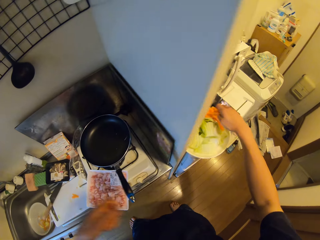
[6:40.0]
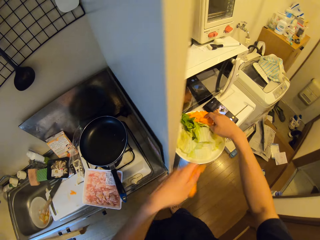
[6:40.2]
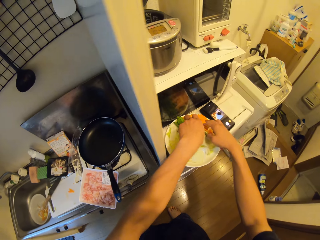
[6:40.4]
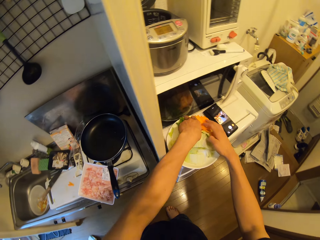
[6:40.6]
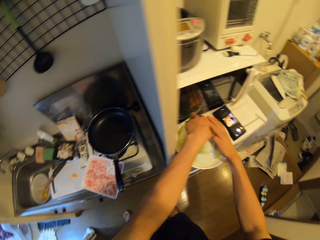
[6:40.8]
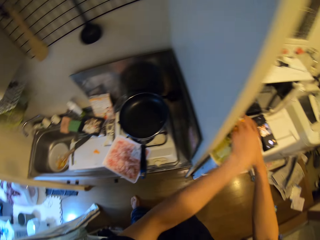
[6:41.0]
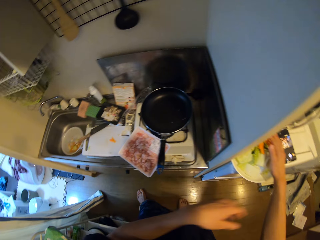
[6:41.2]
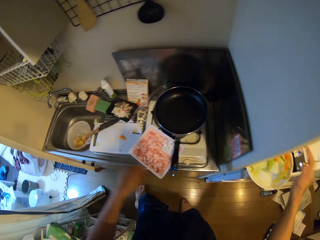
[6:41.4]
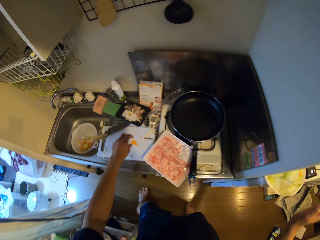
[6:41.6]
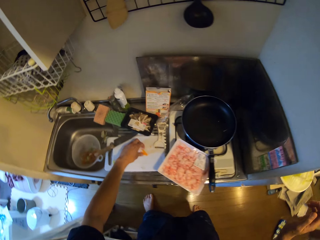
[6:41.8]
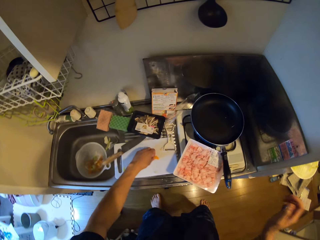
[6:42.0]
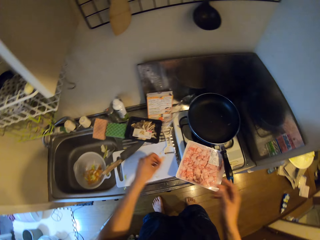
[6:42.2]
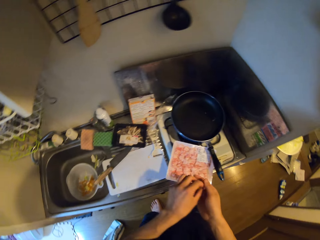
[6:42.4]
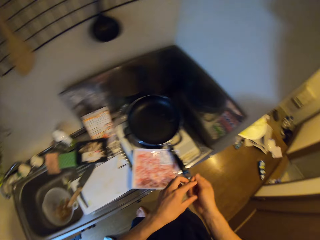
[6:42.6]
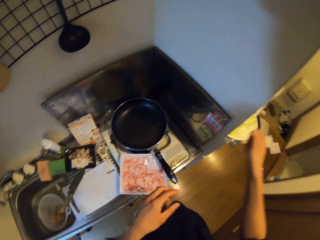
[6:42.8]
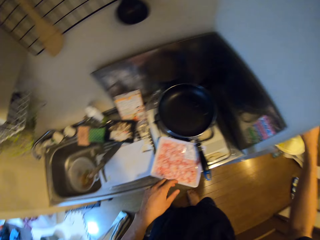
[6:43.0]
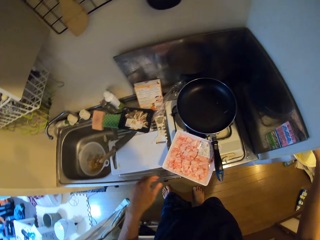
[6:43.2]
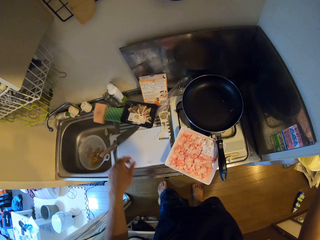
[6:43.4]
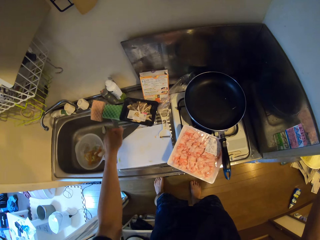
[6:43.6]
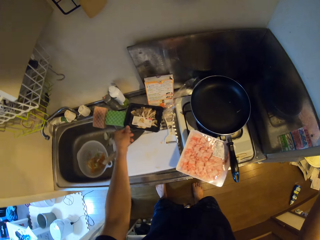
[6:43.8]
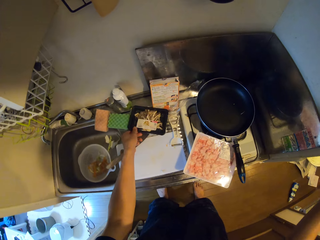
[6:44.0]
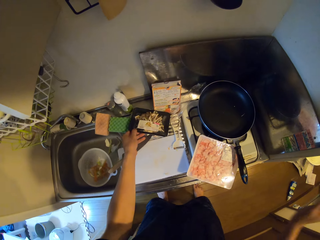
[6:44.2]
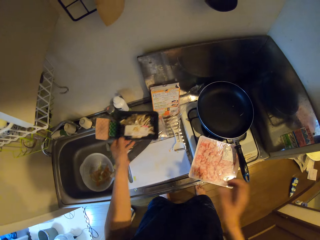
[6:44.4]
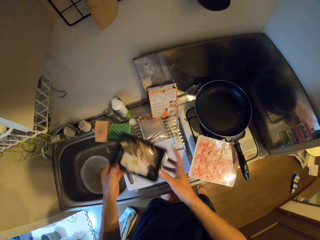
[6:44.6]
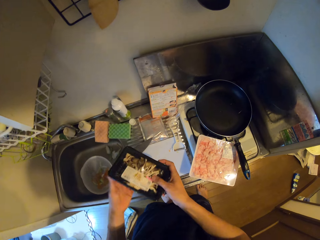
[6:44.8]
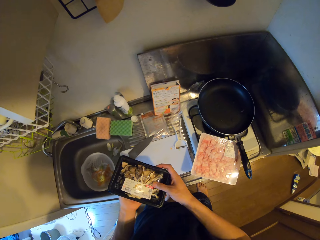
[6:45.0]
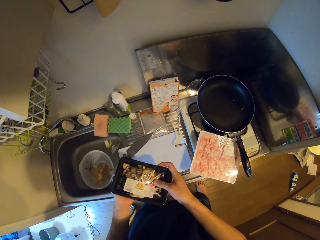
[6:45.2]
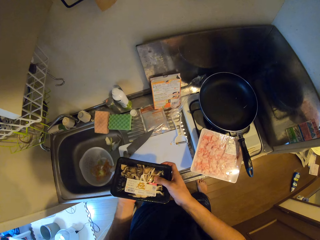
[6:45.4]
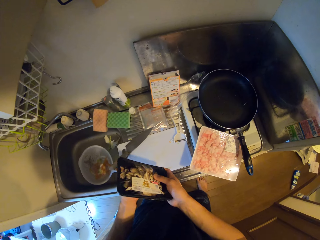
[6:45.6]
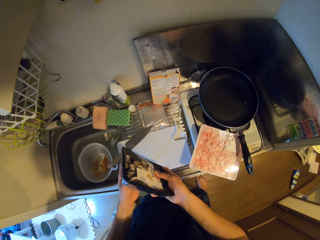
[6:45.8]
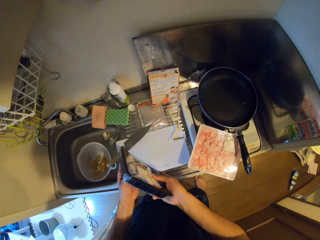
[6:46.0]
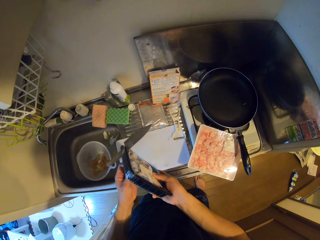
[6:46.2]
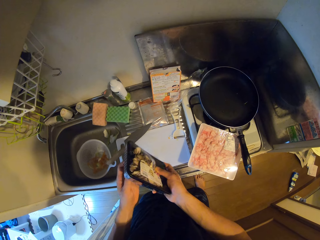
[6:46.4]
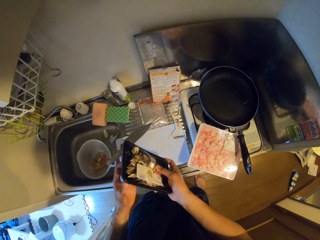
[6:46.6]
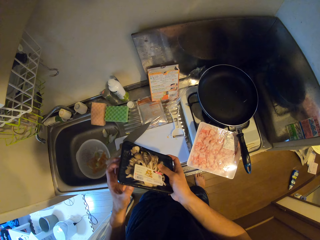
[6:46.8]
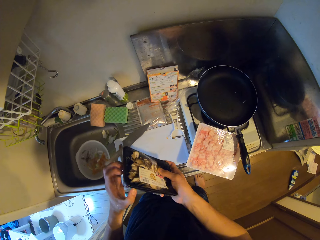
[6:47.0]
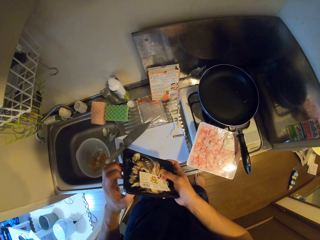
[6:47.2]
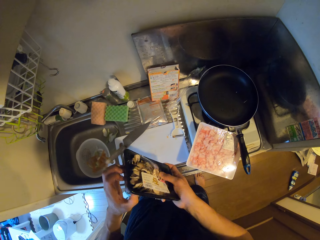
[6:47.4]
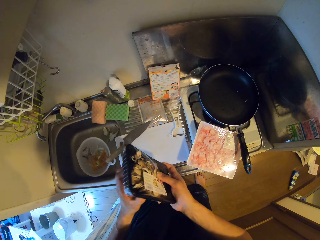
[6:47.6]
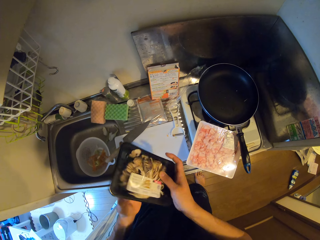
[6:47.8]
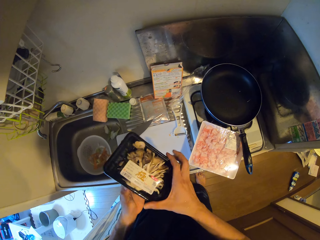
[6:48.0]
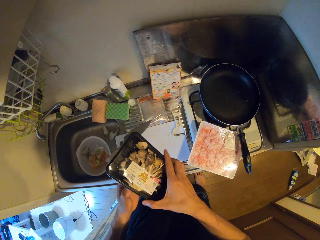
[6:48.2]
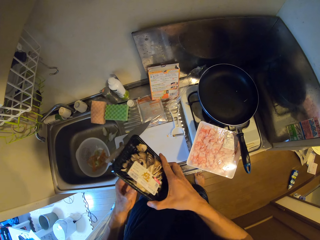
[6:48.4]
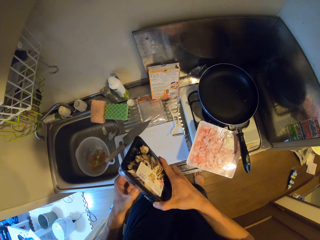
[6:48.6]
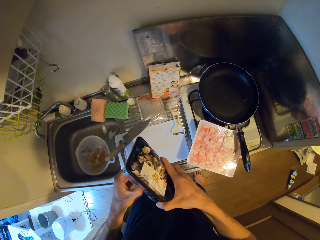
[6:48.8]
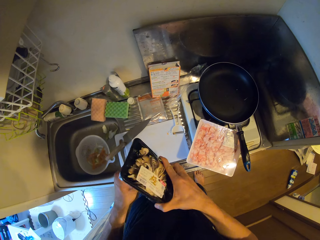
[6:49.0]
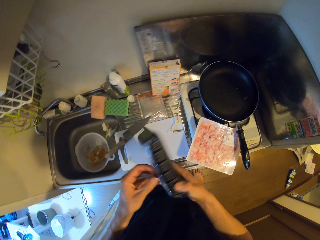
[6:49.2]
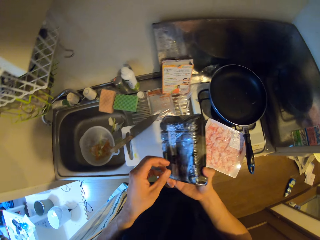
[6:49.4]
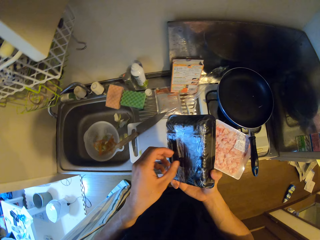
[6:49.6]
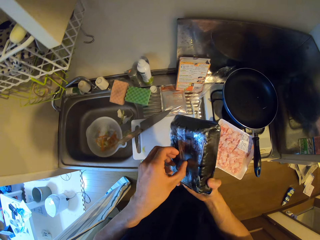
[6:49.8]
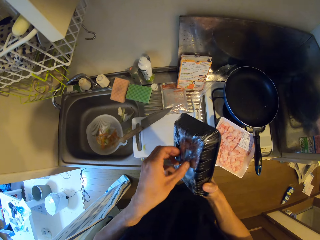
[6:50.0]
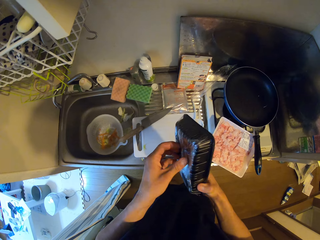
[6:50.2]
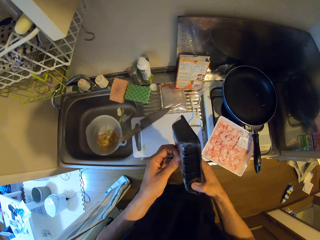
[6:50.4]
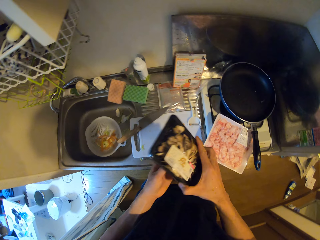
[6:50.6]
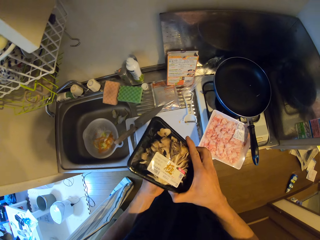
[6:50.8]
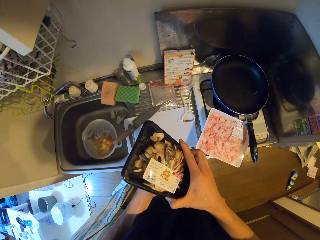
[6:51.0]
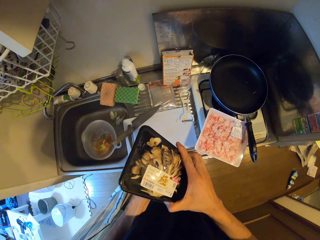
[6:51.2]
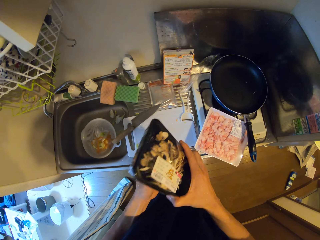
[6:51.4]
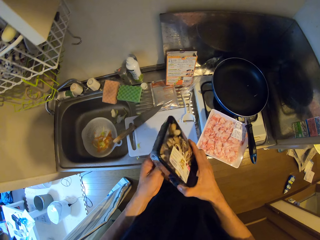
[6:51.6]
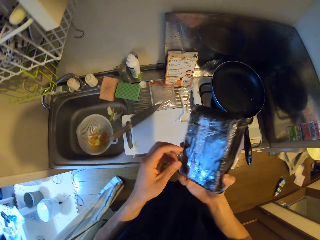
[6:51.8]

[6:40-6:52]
The camera wearer puts the carrots in the plate. They pick the peeled carrots. They put the peeled carrots in the plate. They pick up a pack of packed container food on the sink. They open it. They remove the nylon on the pack.

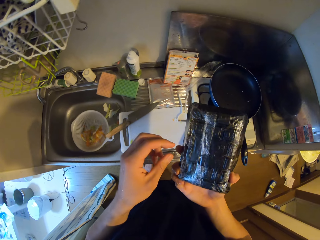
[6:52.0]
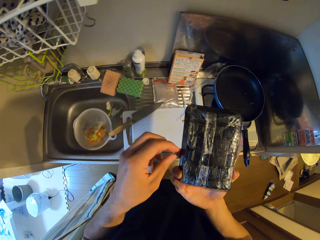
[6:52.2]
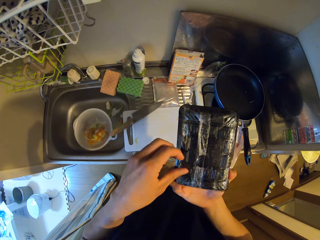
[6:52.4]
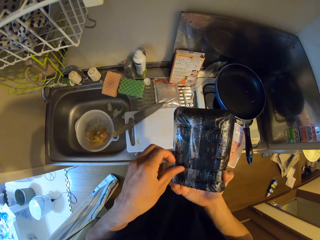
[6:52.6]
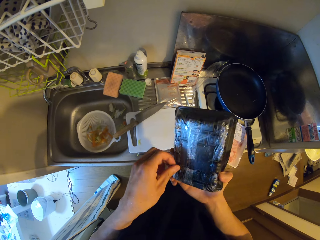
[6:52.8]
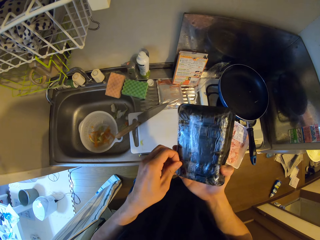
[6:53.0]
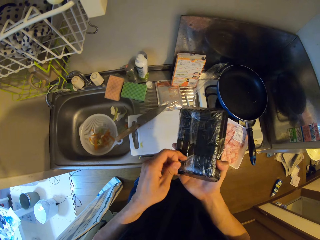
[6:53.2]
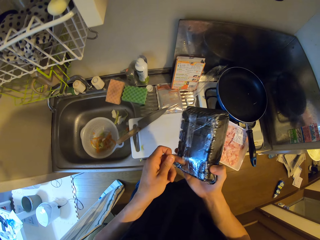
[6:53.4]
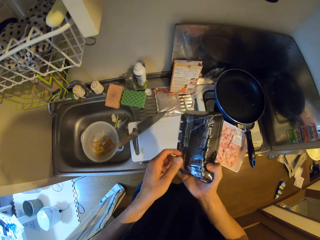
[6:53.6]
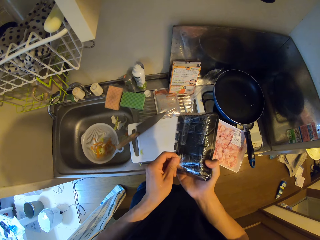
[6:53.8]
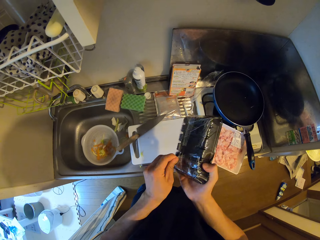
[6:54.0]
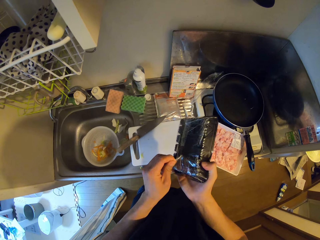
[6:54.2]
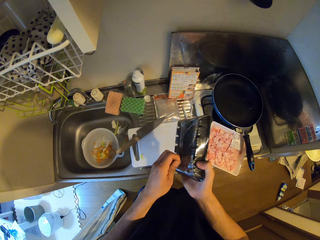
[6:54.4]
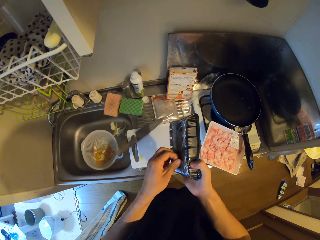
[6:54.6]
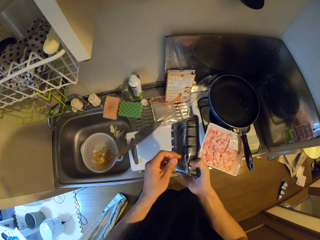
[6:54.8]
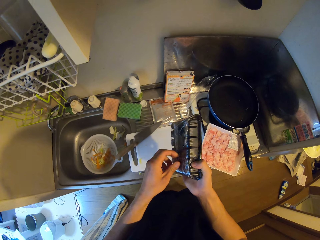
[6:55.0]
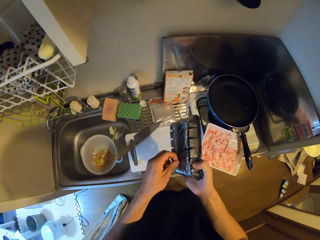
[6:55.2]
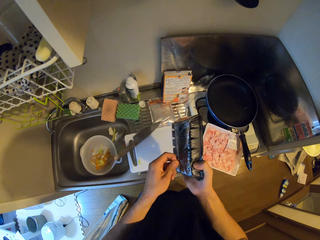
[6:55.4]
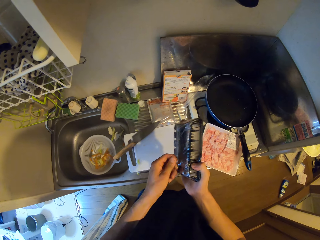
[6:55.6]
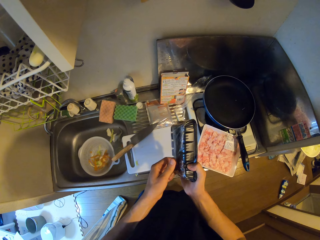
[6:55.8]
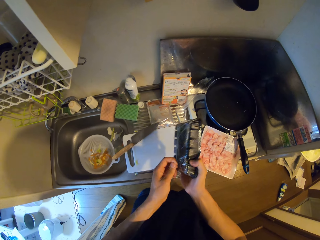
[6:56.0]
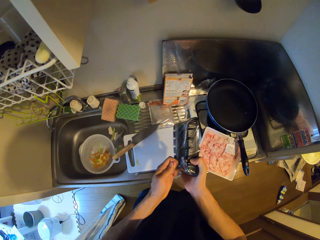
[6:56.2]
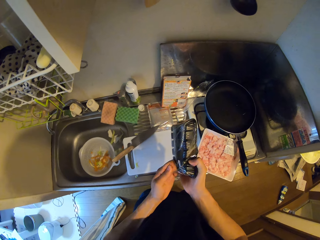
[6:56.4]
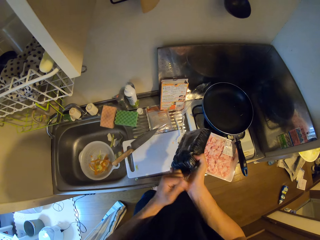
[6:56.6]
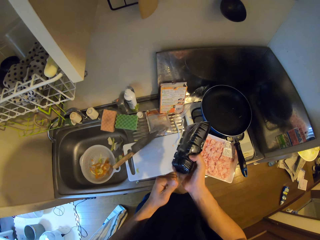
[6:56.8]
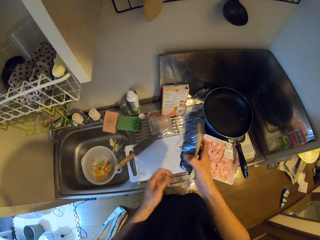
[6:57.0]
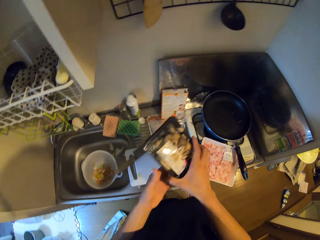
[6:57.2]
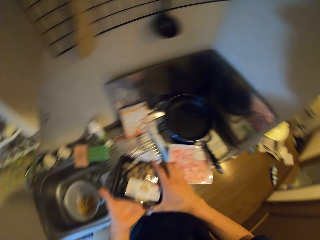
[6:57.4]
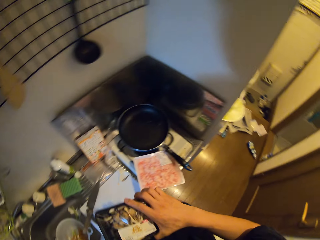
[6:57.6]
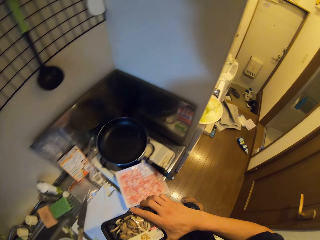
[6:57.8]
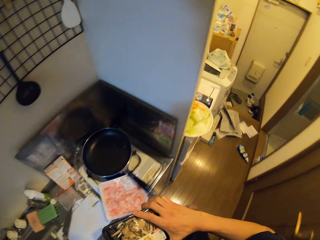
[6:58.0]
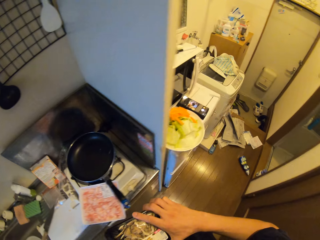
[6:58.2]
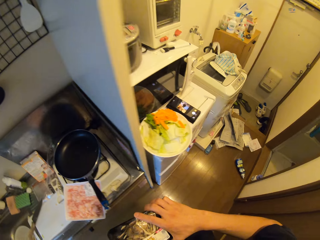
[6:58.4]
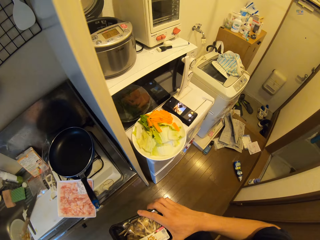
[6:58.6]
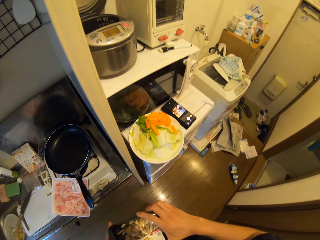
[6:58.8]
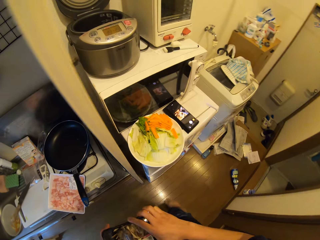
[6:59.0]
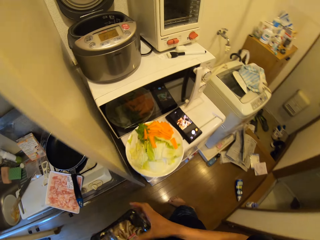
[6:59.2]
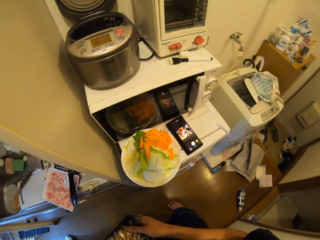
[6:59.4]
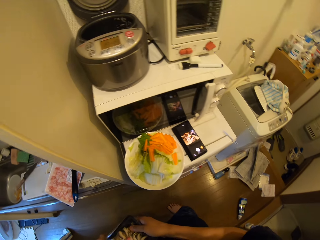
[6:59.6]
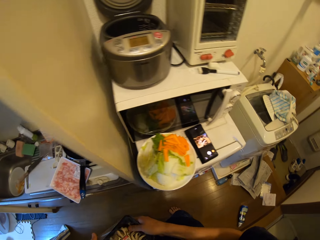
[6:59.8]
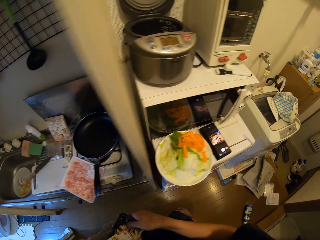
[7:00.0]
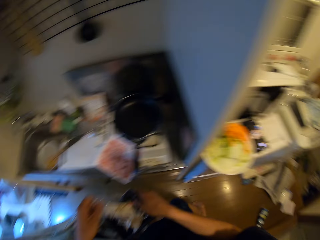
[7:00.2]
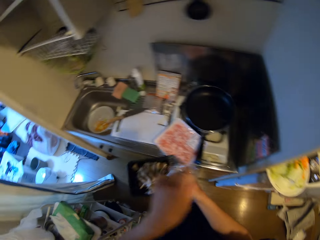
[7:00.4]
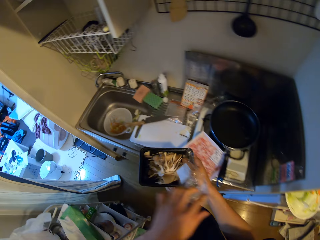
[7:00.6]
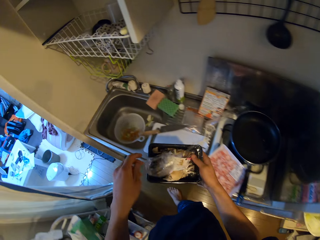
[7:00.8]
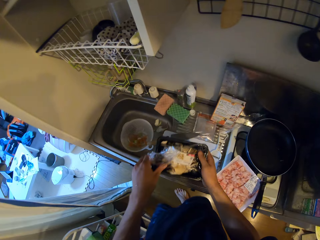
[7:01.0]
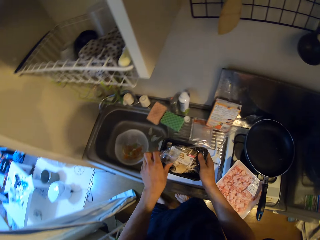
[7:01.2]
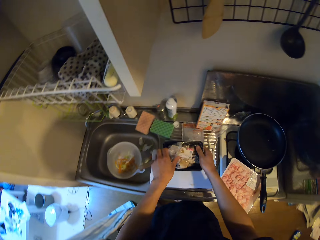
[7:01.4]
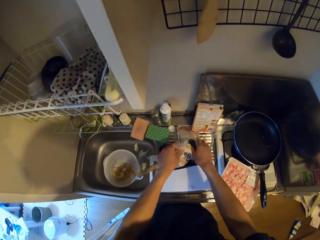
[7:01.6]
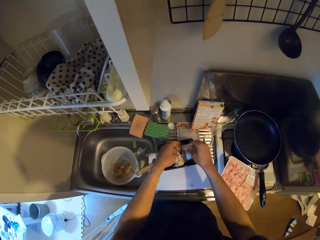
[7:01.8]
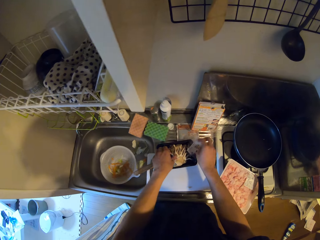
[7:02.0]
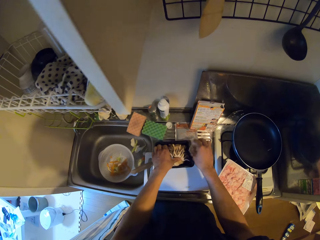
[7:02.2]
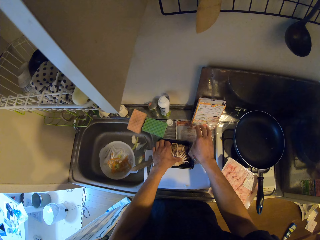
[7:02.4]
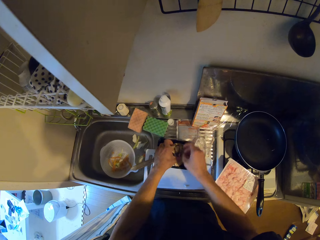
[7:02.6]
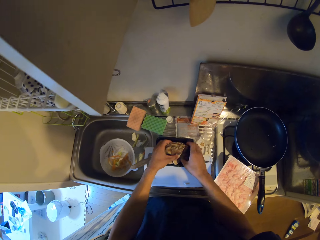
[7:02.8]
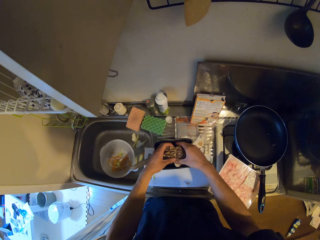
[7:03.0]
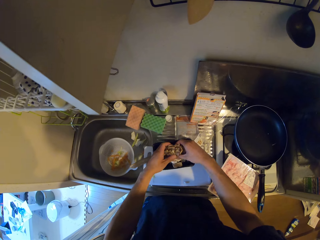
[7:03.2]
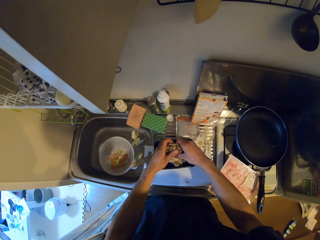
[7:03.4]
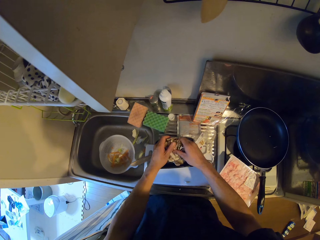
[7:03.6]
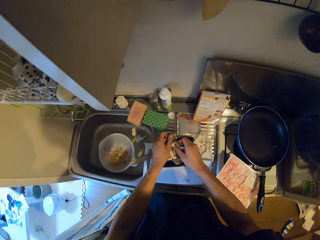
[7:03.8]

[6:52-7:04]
The camera wearer puts it down. They put the nylon paper down.
